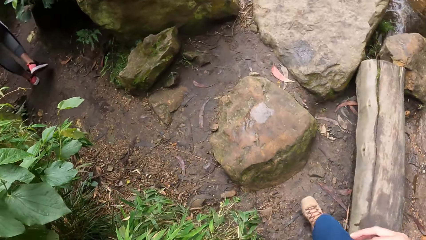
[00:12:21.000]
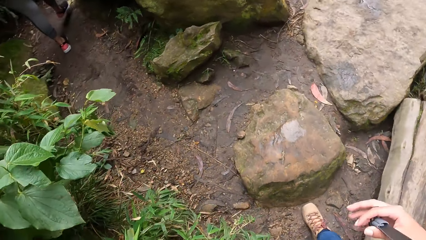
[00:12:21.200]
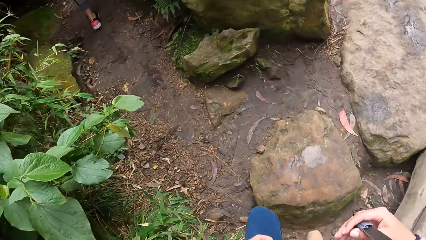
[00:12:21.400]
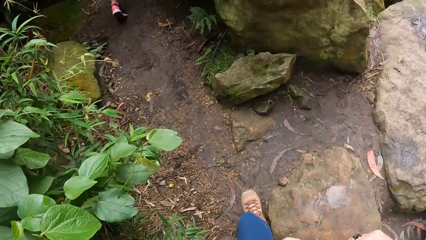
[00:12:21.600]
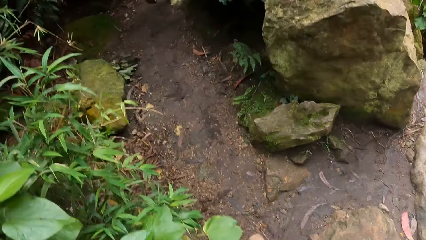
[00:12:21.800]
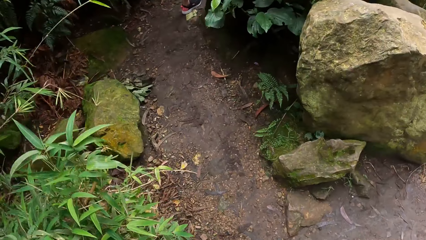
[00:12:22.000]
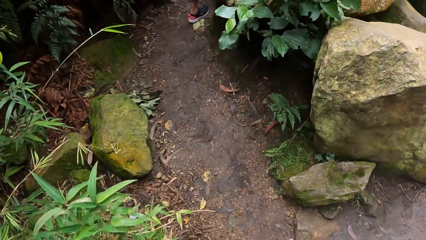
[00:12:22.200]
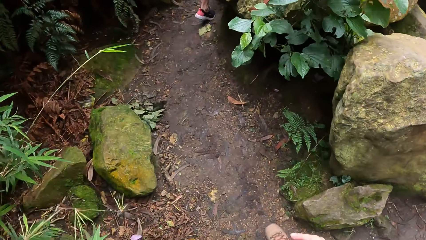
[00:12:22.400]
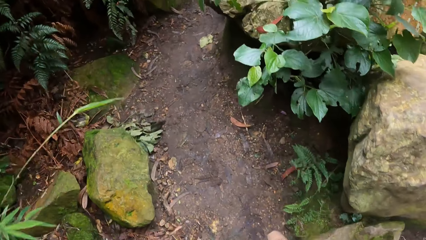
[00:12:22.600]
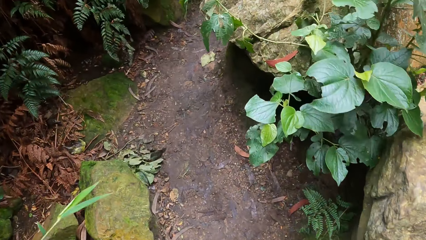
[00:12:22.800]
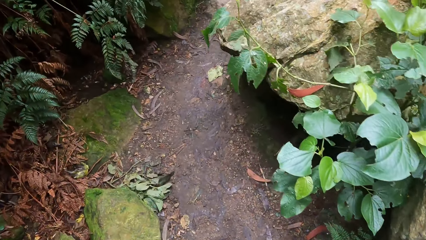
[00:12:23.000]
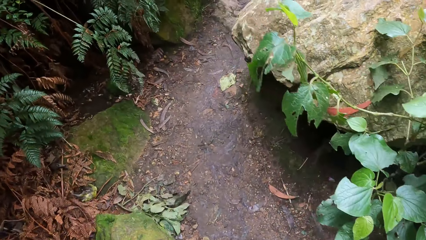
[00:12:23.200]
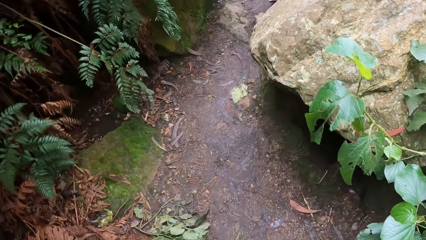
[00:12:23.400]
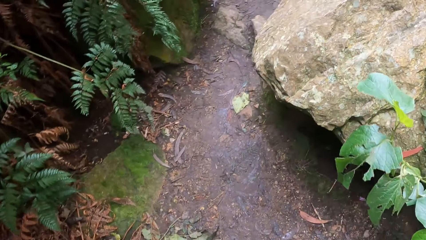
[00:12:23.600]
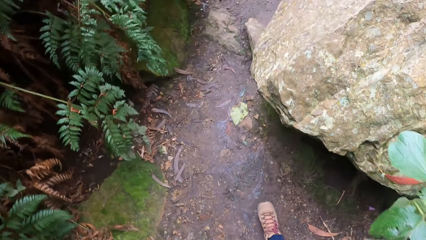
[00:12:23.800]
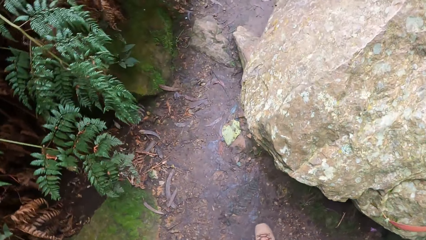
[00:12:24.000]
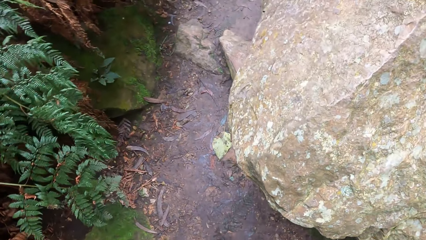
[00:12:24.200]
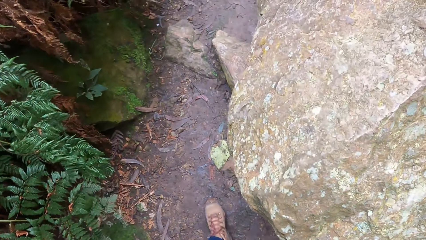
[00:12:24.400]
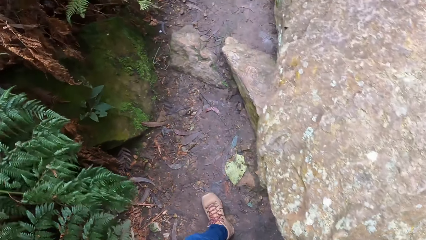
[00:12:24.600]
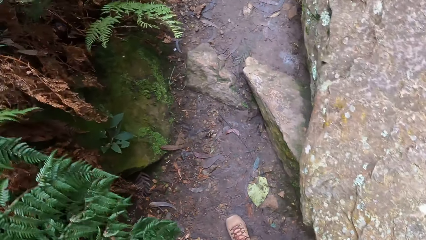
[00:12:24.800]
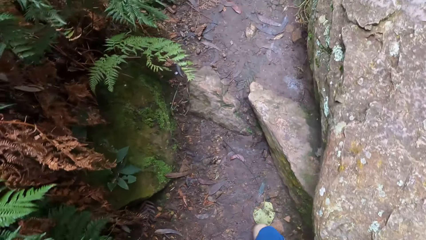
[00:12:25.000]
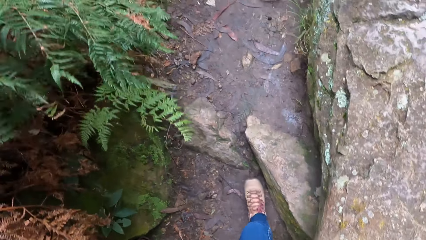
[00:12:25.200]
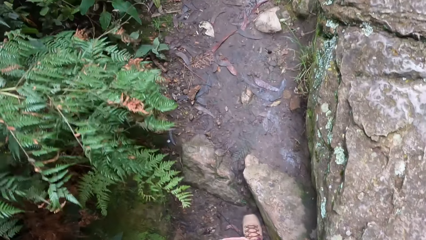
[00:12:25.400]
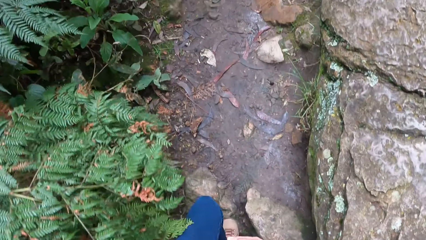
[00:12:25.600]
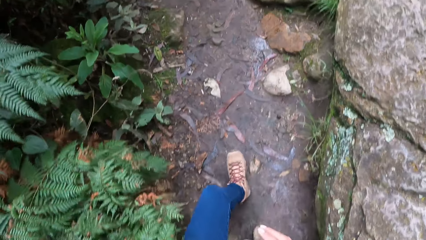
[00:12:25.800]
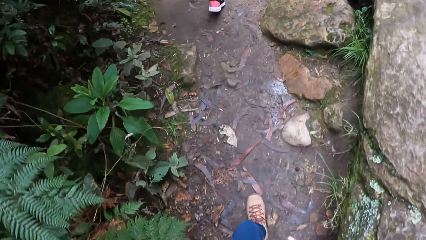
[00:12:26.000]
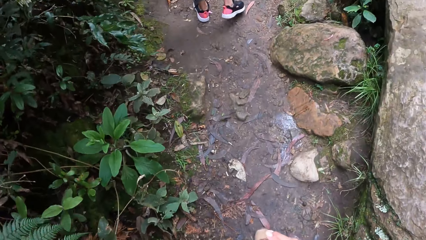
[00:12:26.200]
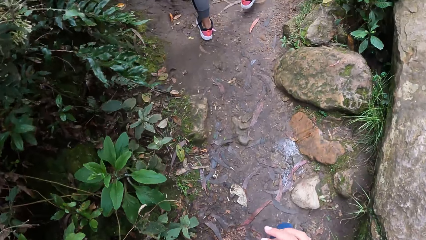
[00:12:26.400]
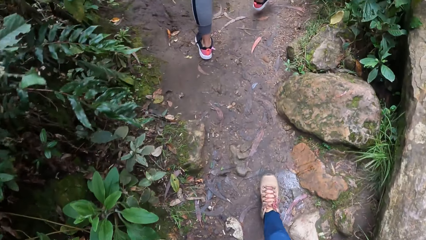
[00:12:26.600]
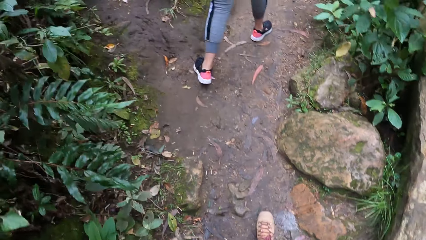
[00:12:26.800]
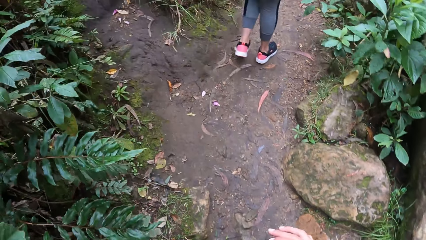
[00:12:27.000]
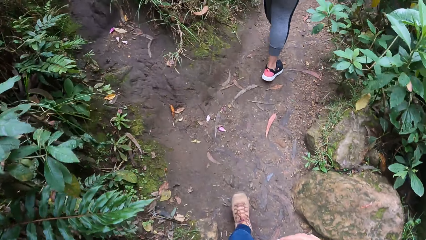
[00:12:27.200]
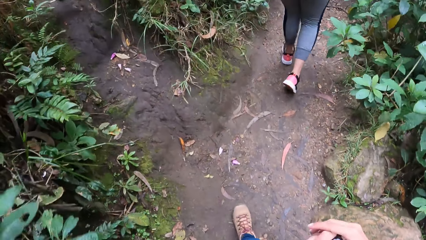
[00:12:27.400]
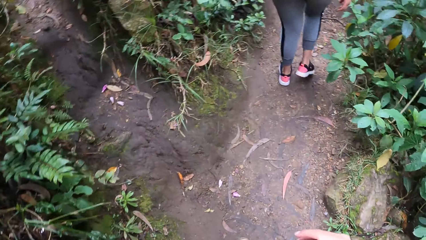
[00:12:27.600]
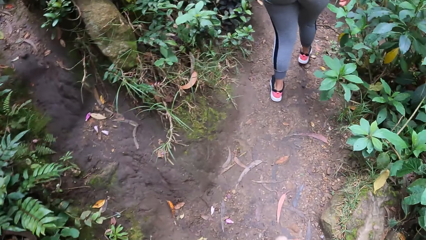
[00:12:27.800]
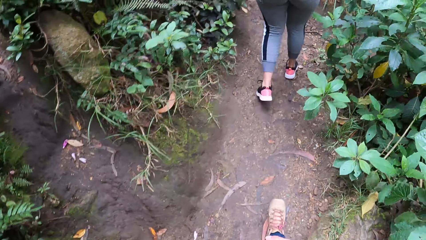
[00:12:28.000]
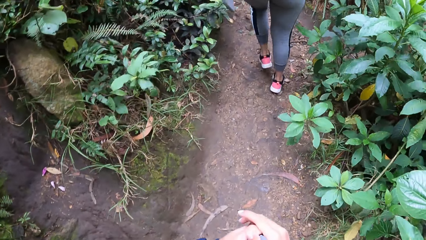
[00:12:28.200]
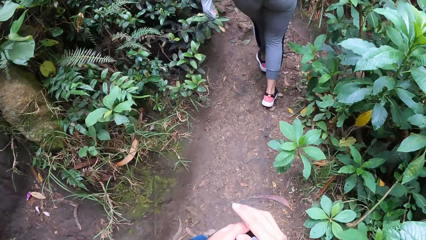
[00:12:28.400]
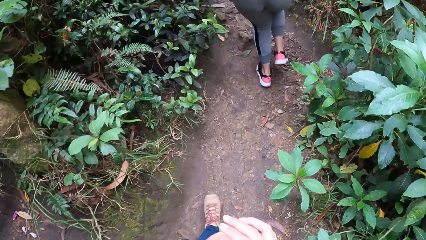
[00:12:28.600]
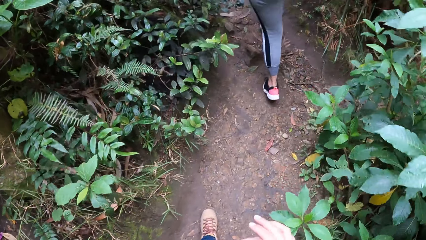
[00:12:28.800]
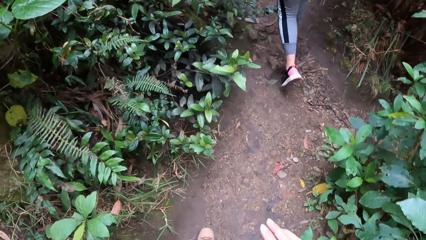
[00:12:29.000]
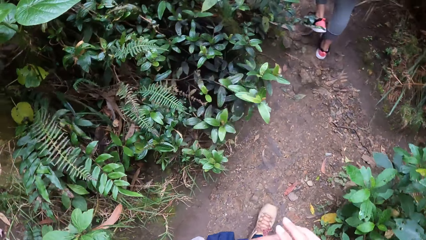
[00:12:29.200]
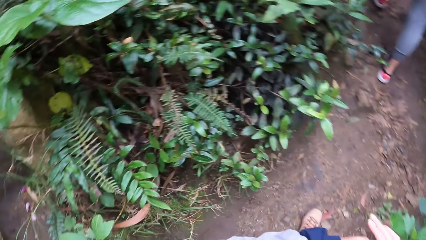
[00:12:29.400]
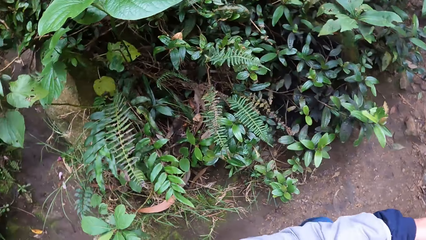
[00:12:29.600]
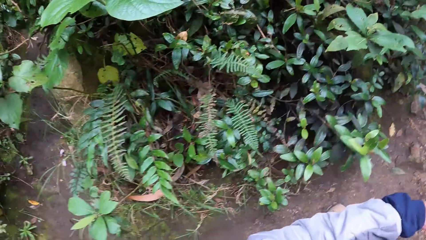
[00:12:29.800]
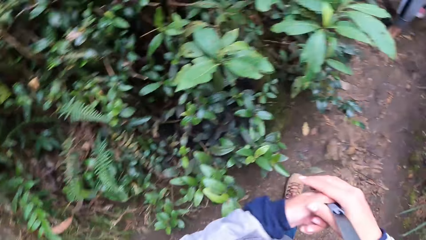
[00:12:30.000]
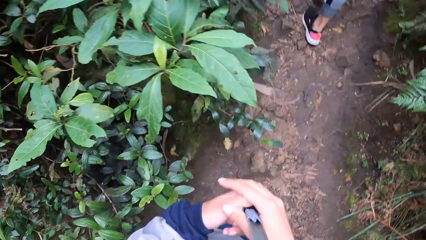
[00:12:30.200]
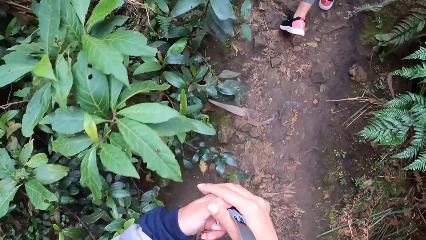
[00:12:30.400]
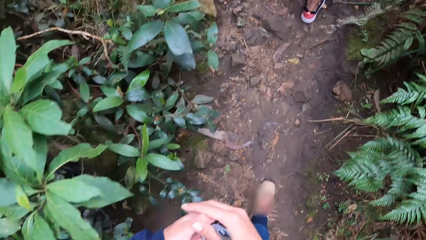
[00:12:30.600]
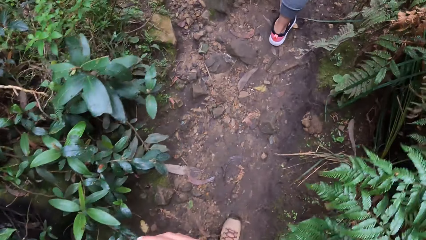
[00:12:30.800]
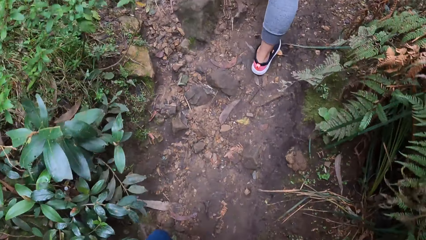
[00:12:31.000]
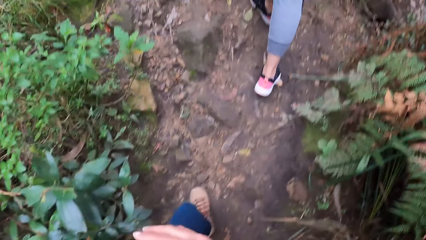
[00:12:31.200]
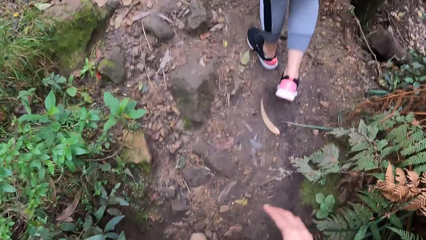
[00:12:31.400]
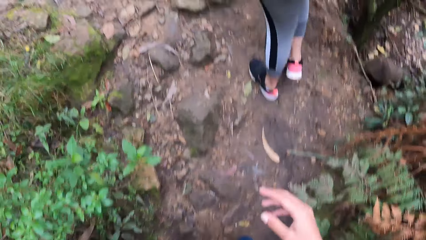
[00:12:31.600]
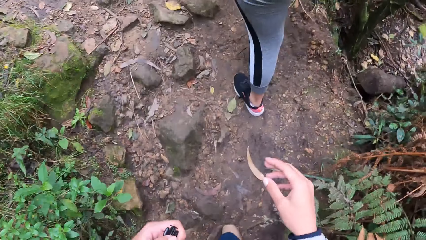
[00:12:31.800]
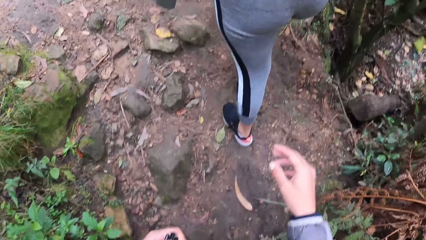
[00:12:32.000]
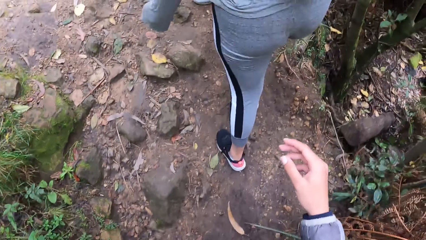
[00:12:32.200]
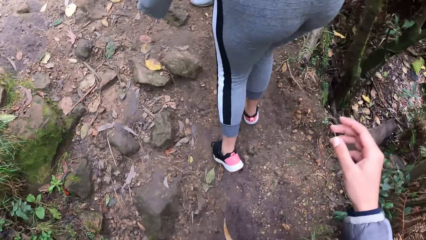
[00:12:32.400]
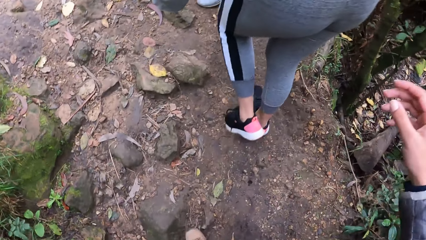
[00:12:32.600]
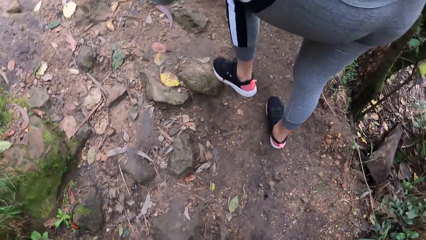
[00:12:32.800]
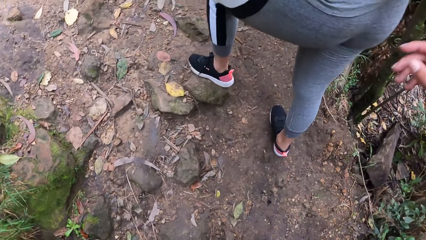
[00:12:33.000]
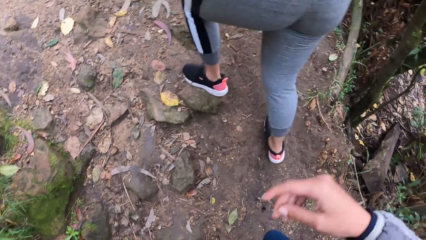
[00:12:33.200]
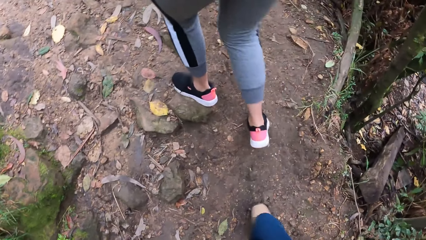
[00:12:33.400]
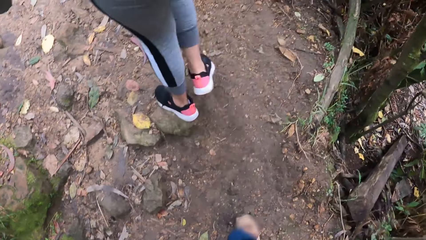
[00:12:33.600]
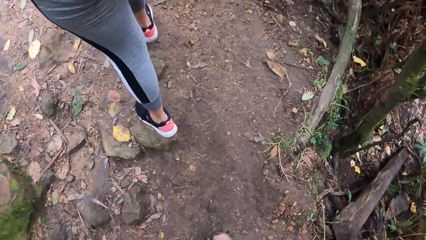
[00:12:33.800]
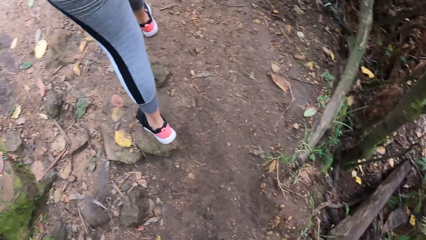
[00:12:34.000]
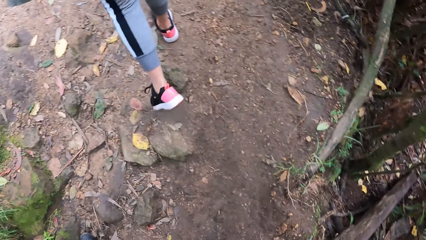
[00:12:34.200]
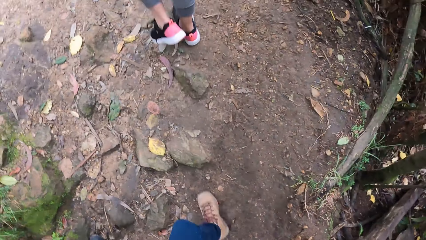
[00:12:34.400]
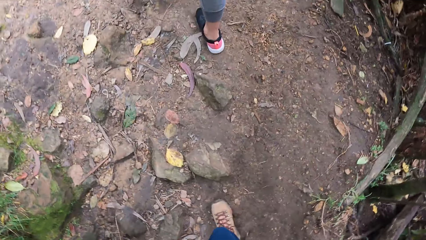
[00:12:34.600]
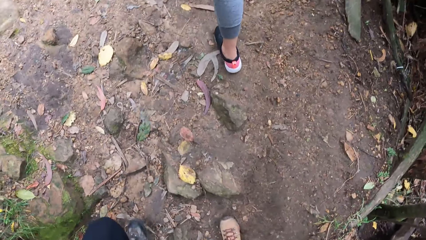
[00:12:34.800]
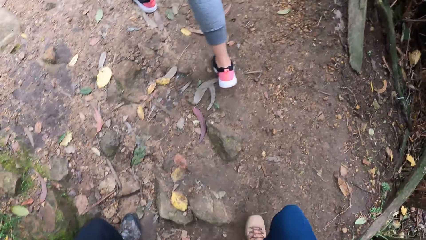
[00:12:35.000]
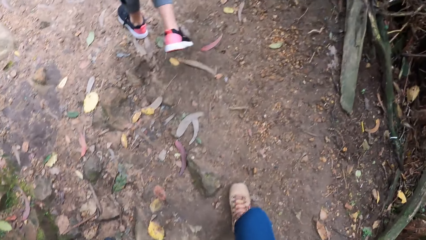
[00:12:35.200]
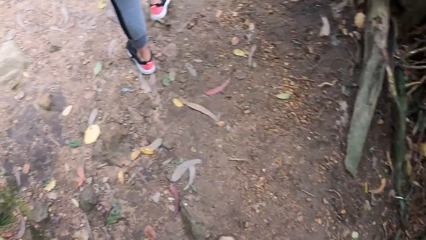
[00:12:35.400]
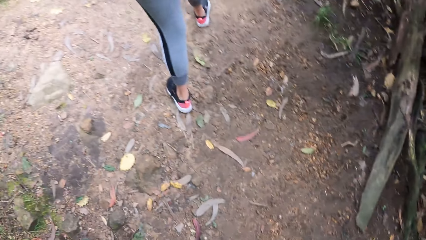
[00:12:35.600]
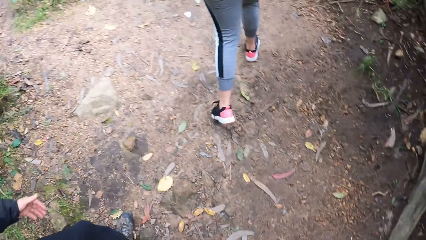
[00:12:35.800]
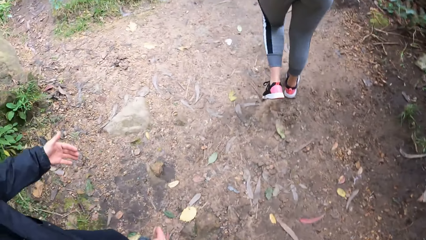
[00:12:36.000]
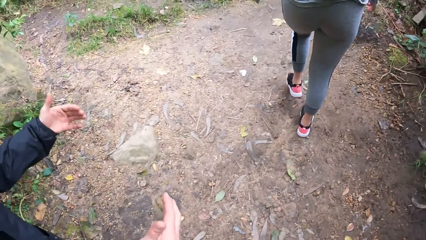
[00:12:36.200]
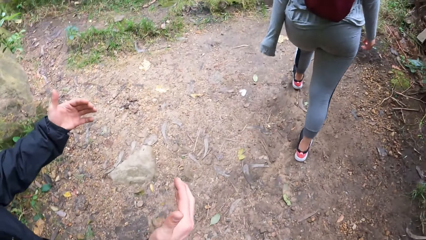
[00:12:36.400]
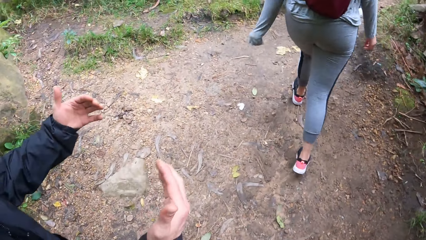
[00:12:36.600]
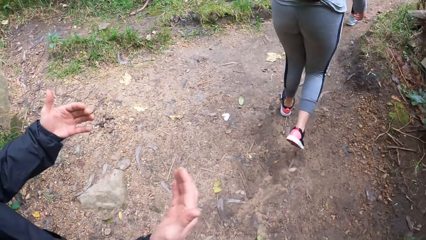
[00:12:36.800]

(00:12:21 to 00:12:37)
The camera wearer walks through a path with the woman. The man converses with the camera wearer.
